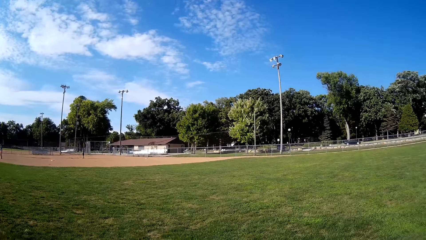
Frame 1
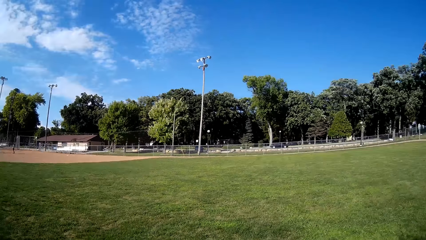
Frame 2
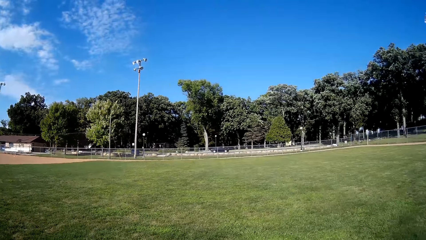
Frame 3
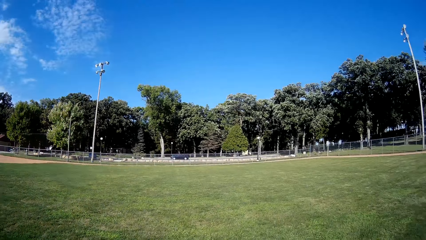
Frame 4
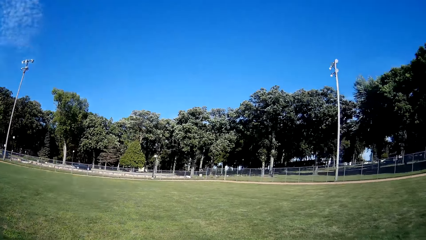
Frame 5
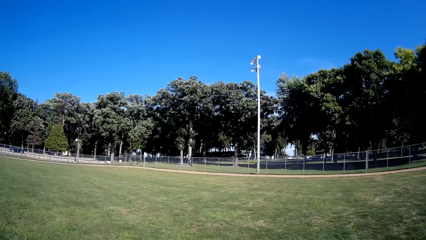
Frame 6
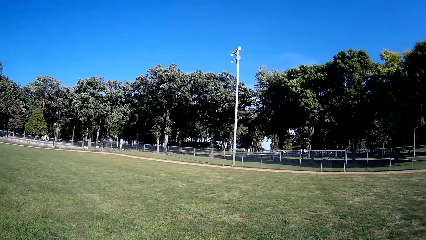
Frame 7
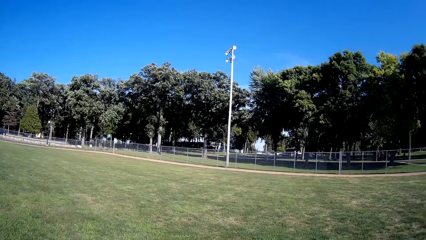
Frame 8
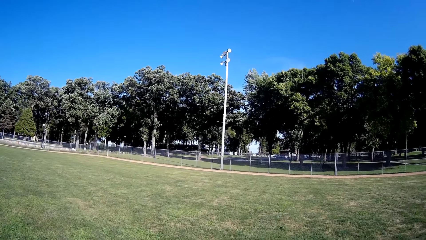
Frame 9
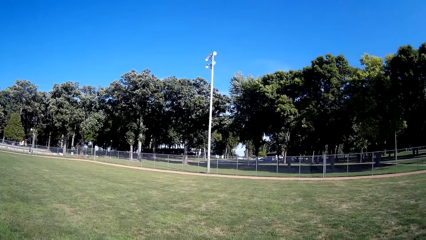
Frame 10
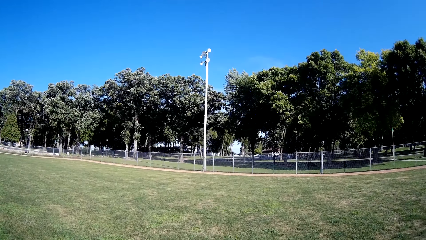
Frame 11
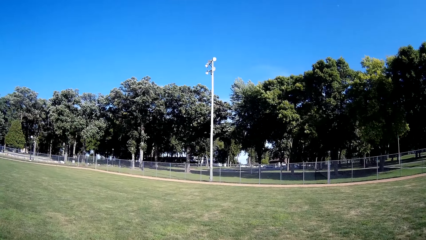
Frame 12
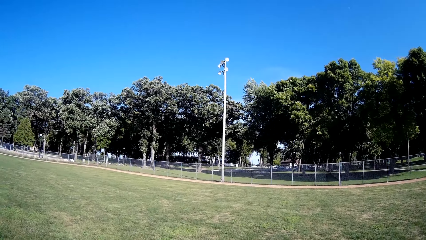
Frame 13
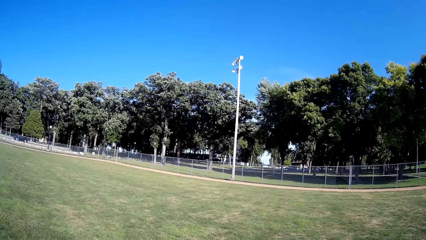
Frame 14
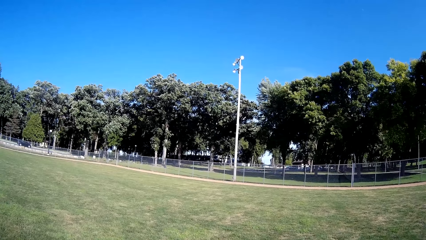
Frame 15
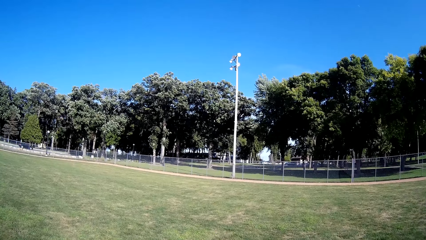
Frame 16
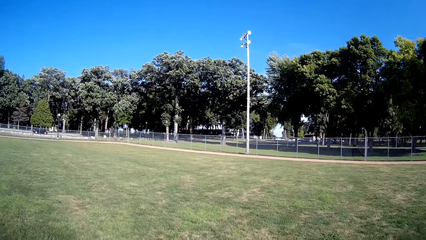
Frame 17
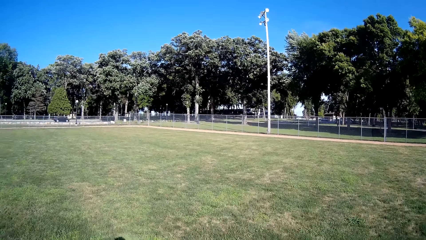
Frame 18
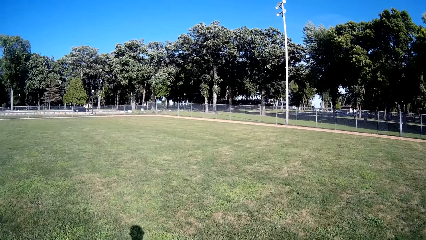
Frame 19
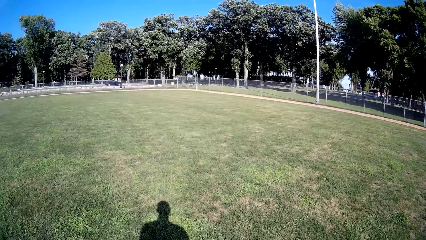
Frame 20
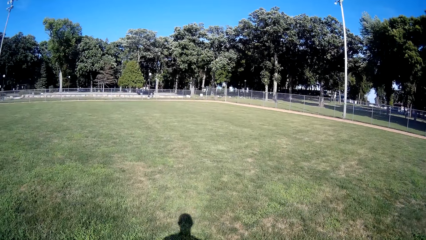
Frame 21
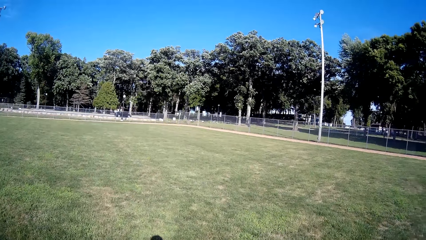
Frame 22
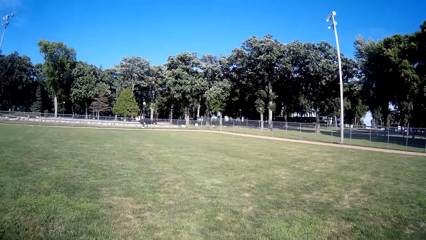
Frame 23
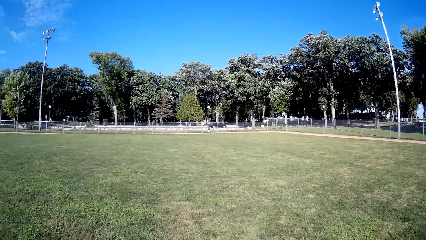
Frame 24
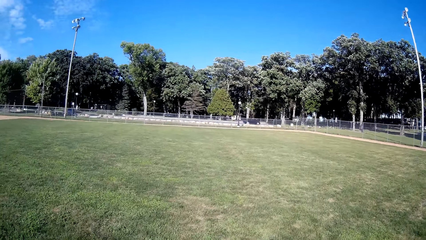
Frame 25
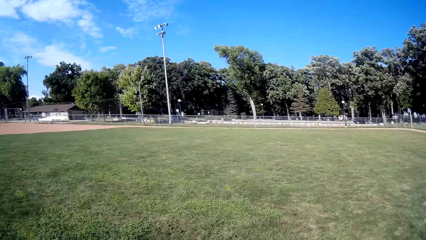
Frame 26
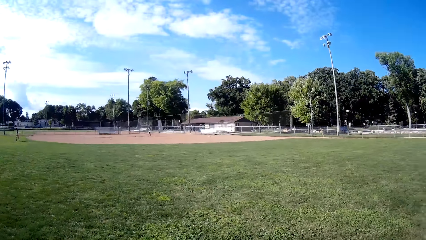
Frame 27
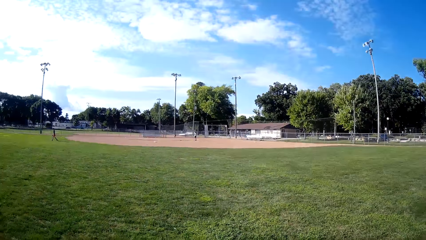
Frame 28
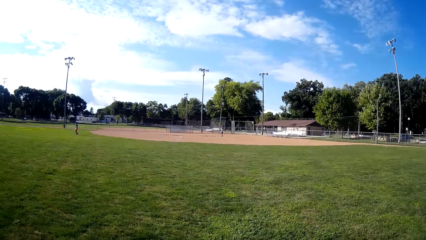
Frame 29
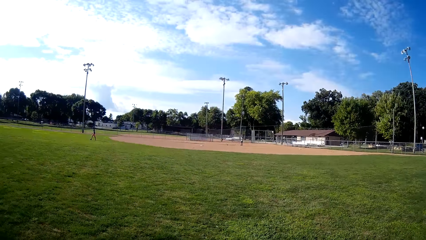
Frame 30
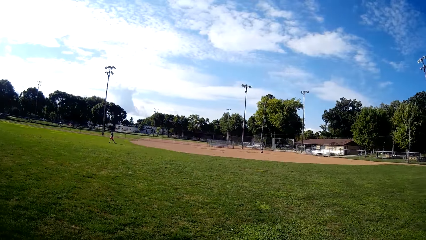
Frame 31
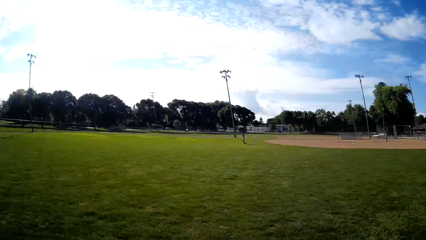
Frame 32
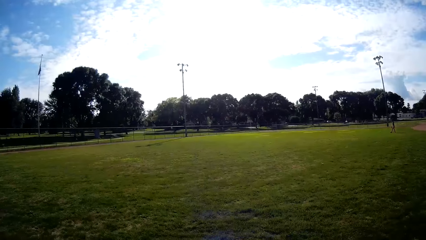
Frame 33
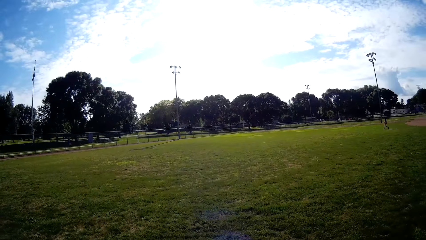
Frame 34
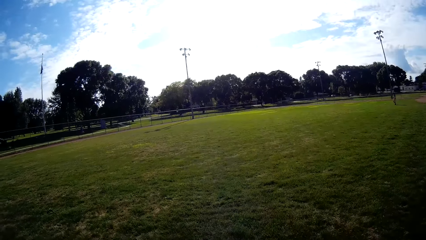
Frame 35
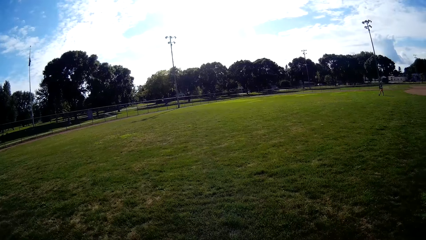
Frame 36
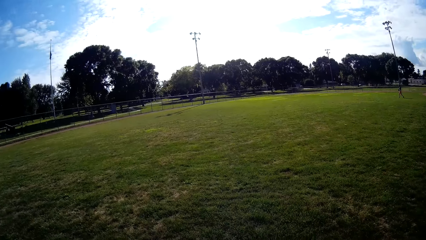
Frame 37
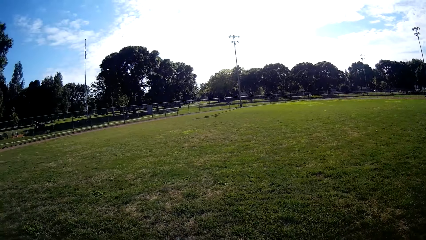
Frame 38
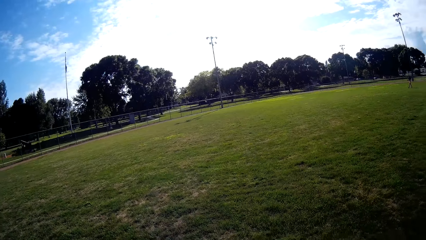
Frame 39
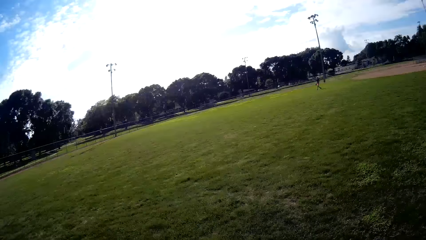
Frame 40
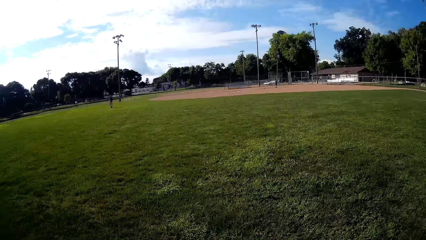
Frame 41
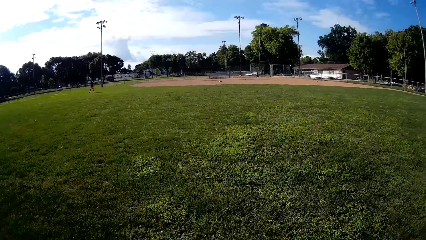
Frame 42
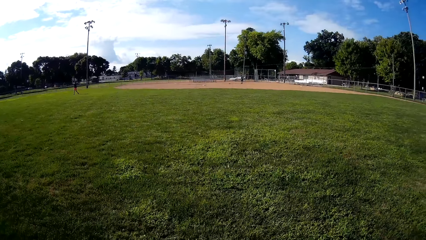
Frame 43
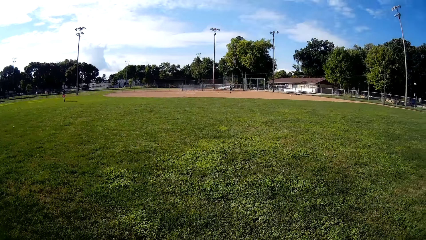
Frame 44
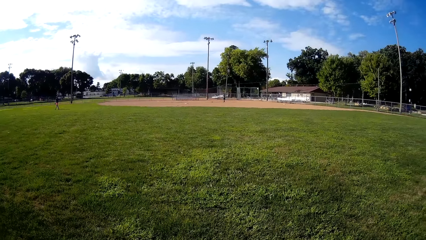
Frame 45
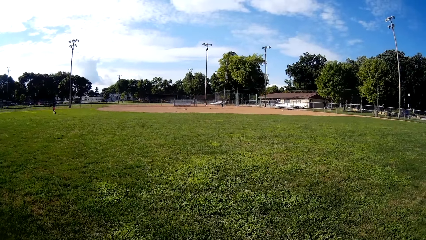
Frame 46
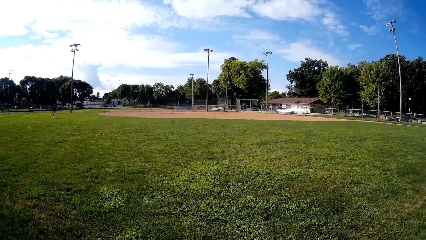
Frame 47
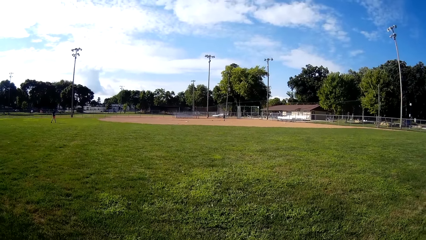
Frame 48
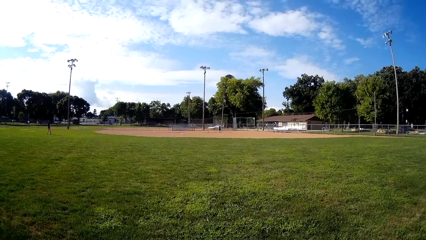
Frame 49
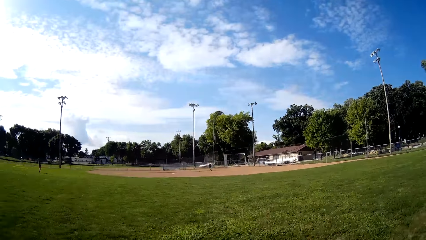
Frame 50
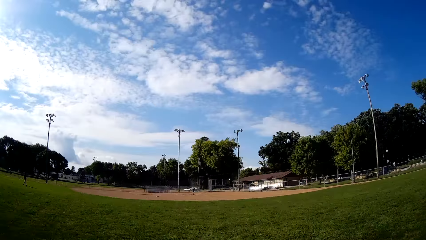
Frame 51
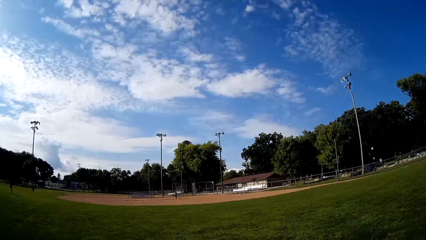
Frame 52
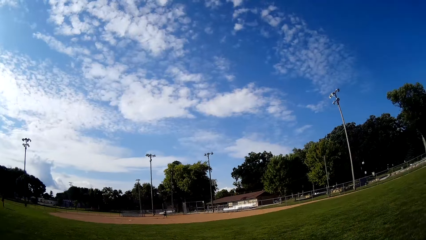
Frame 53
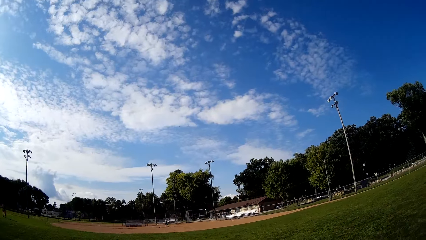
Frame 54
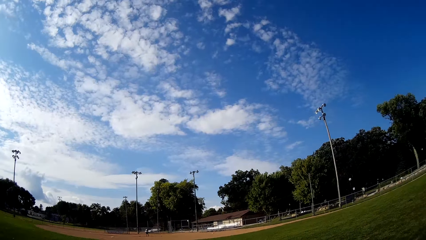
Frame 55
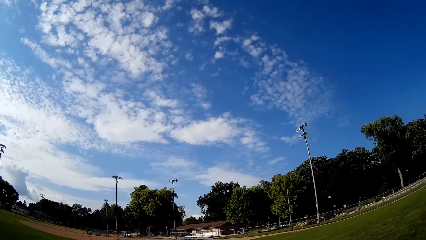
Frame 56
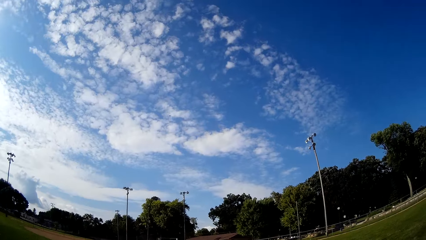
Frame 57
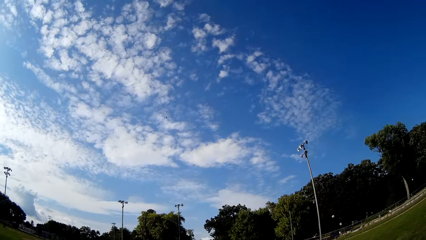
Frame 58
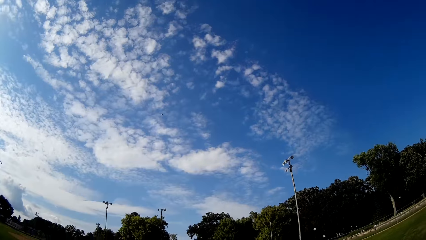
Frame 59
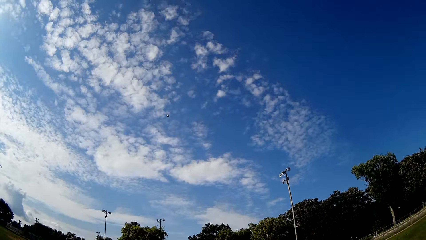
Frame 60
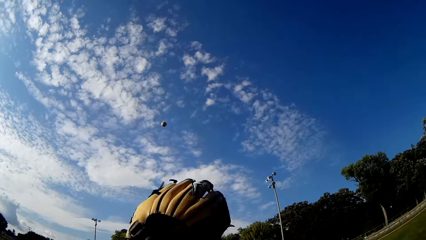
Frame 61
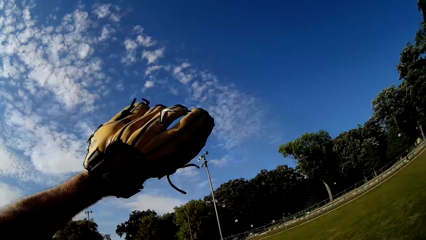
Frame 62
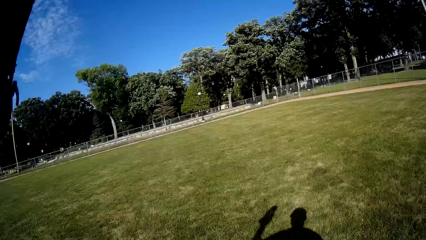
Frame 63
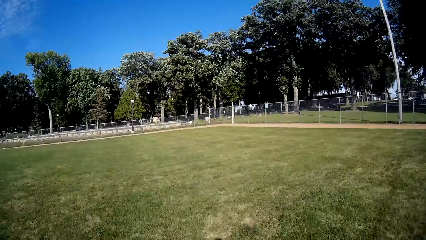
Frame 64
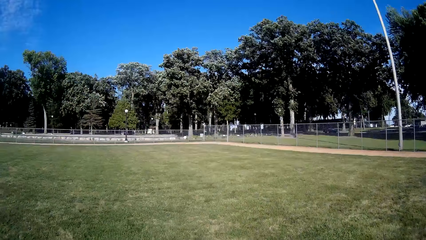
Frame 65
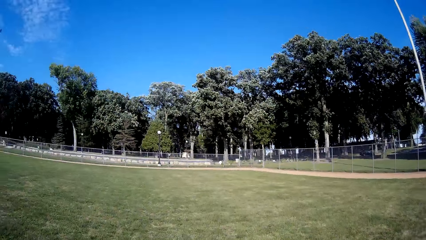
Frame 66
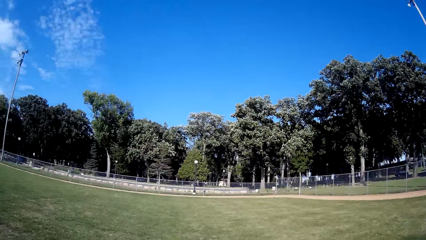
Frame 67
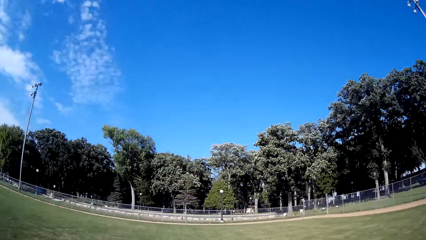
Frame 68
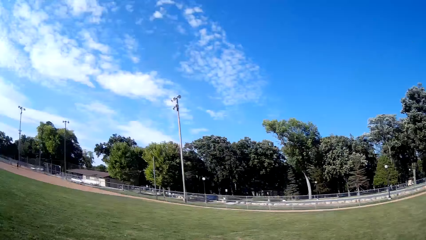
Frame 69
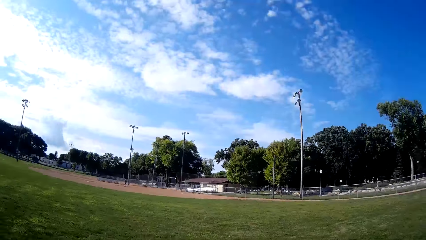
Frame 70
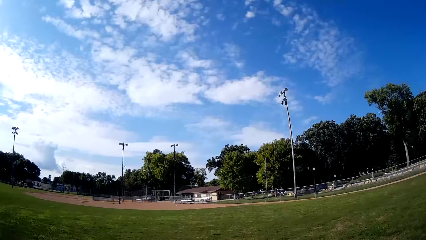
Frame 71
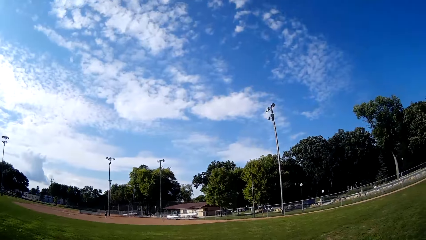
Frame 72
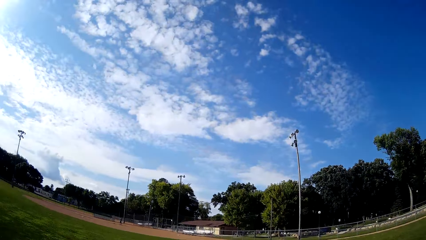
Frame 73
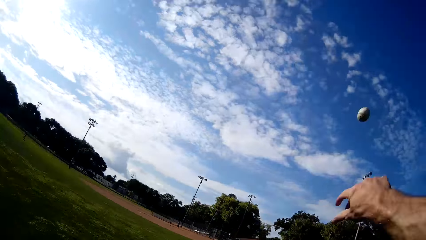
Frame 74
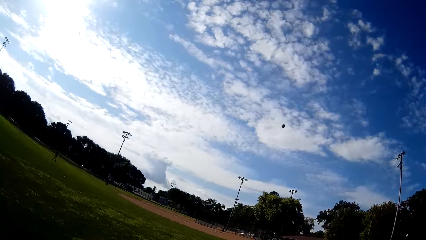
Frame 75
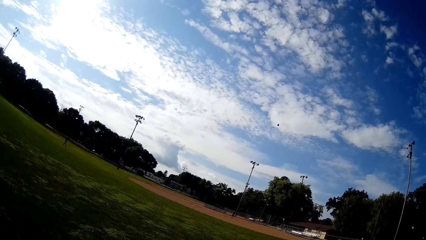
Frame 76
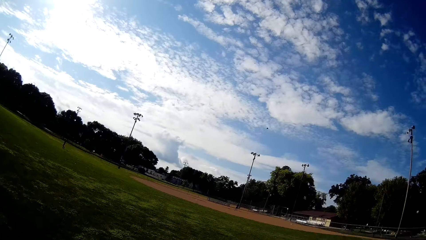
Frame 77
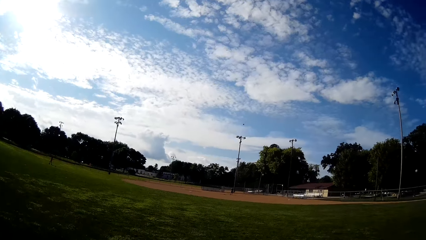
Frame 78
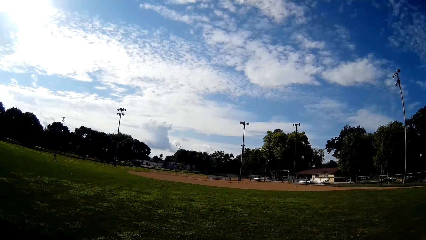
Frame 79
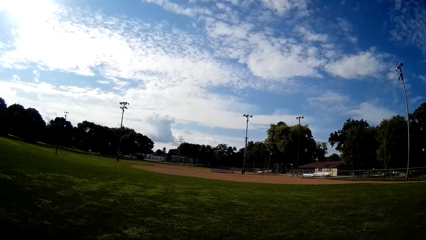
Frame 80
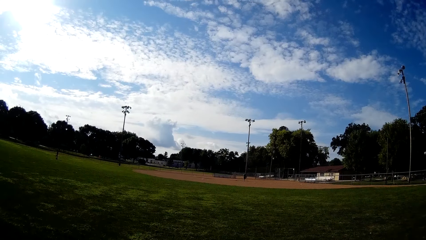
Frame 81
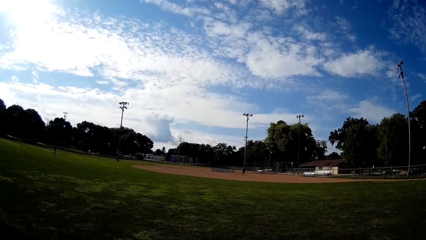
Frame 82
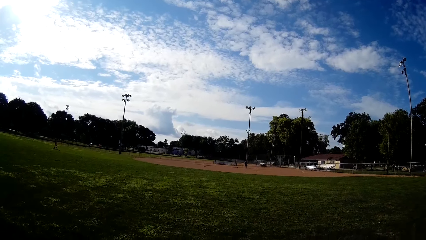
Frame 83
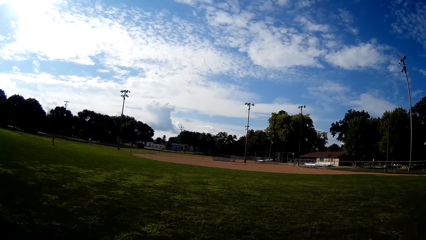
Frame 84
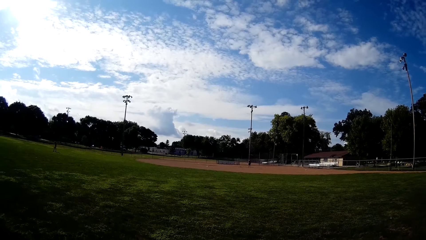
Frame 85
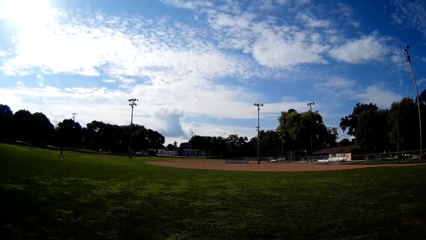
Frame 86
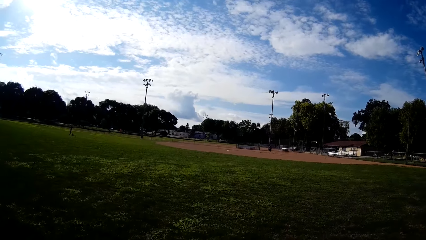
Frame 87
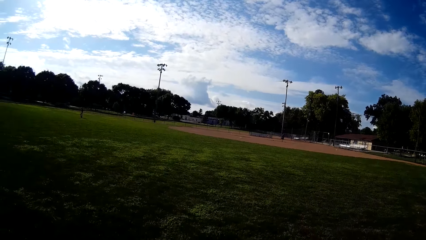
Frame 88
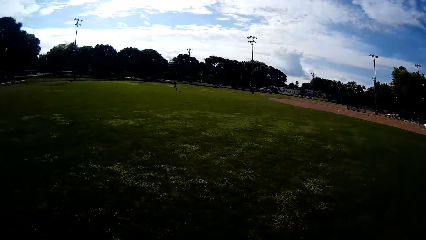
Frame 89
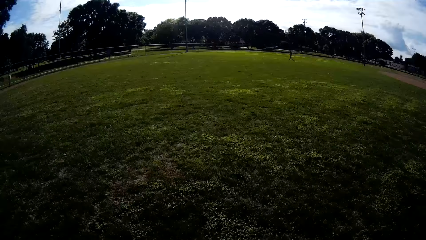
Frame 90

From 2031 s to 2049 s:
The camera wearer catches the ball with the baseball glove. They throw the ball.
